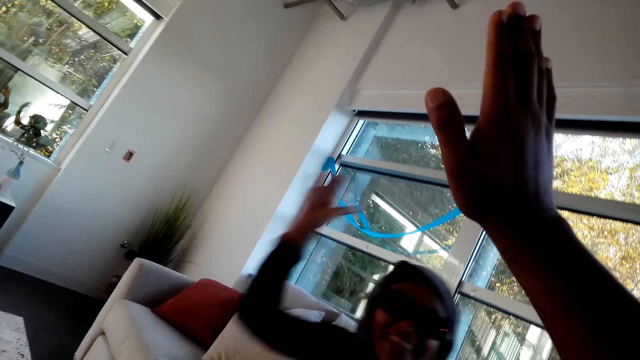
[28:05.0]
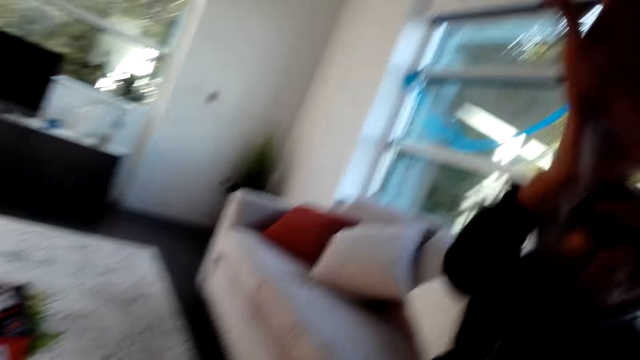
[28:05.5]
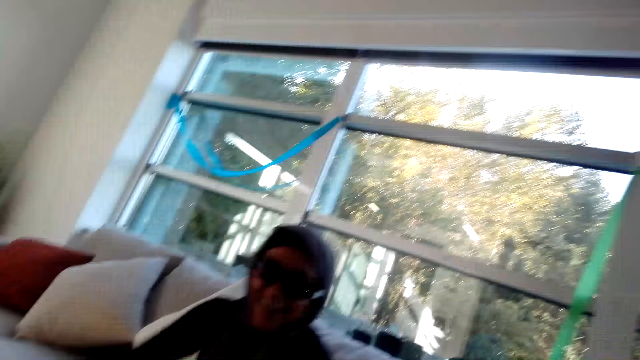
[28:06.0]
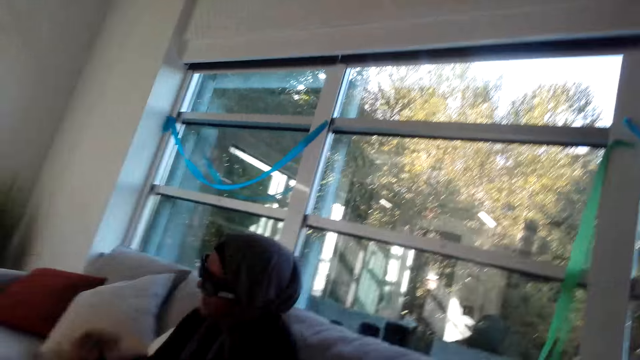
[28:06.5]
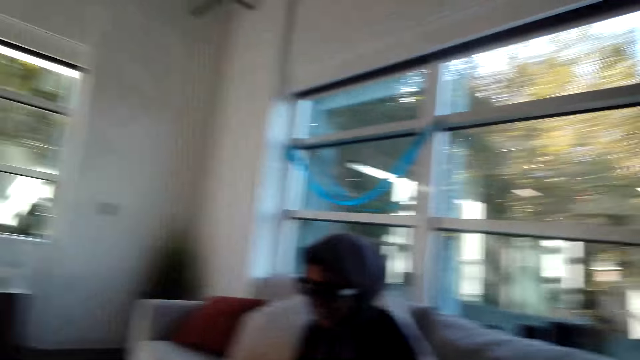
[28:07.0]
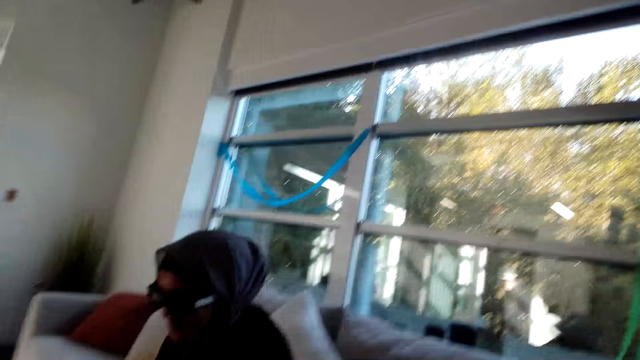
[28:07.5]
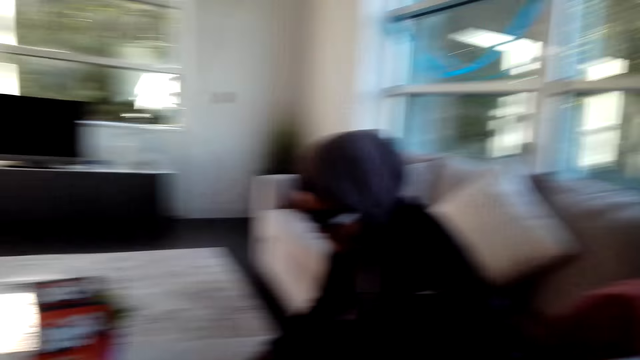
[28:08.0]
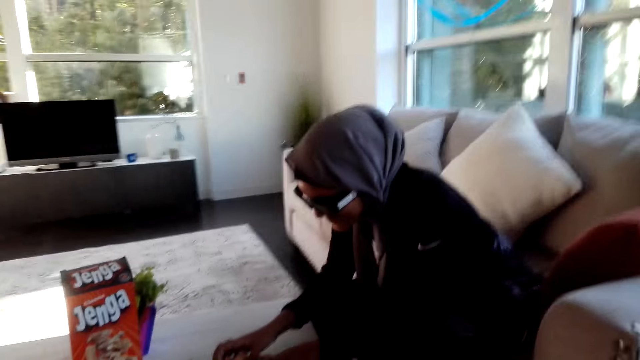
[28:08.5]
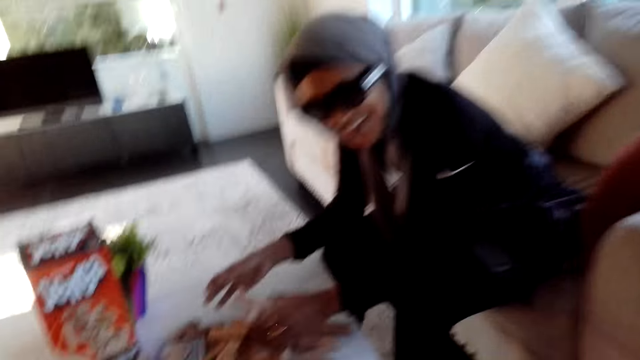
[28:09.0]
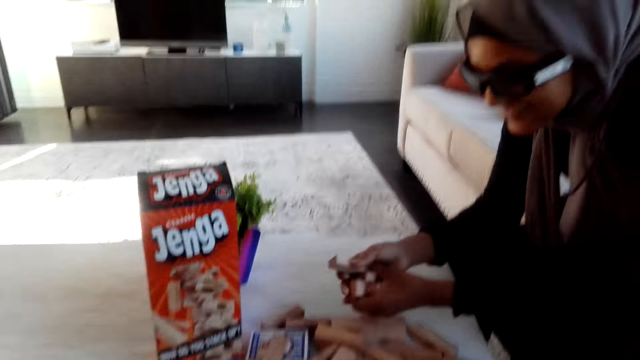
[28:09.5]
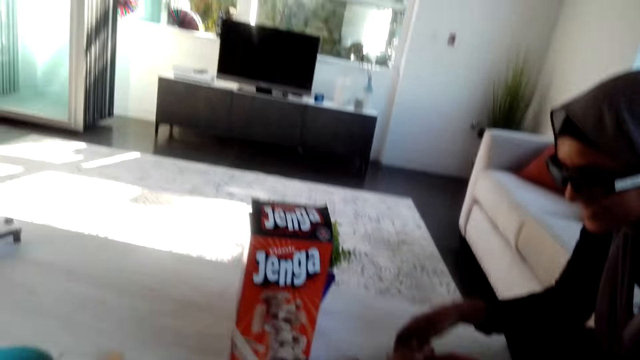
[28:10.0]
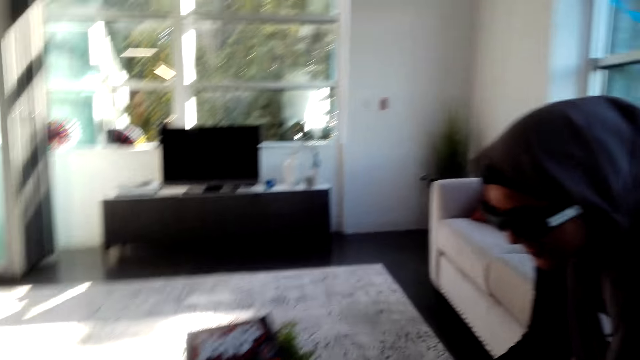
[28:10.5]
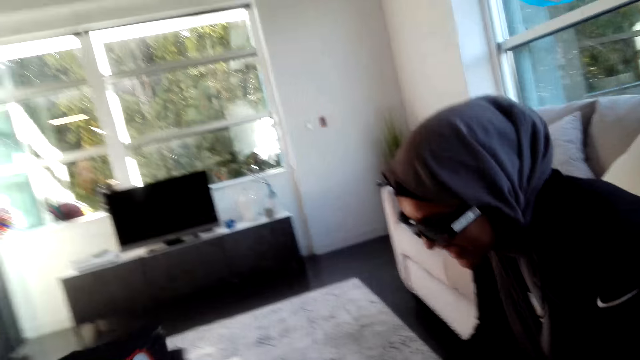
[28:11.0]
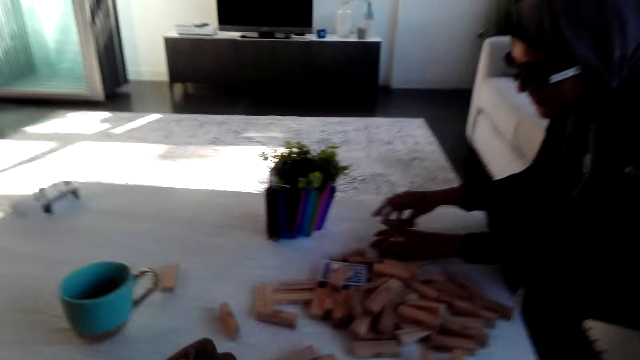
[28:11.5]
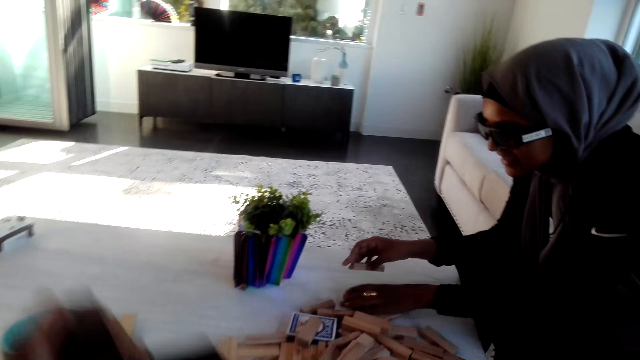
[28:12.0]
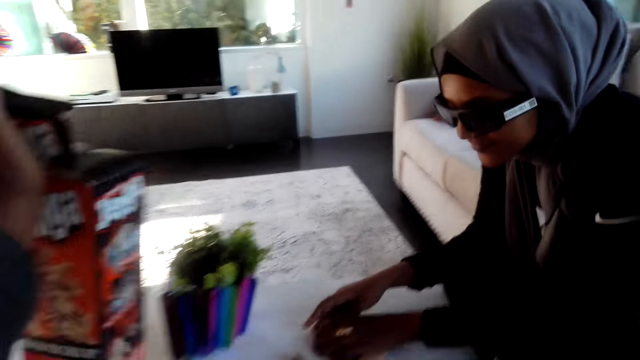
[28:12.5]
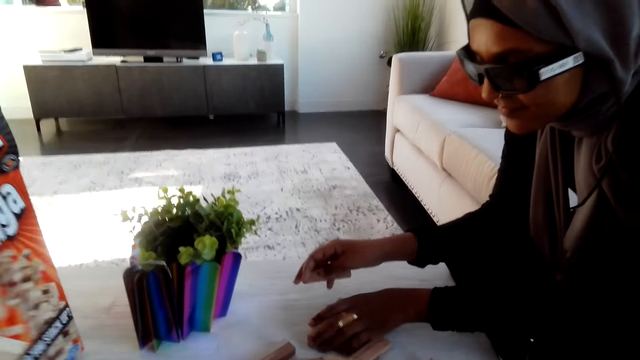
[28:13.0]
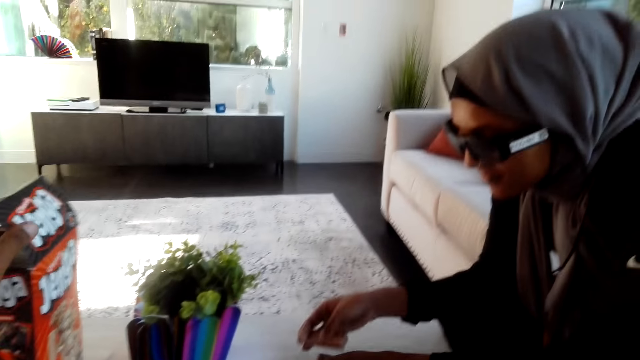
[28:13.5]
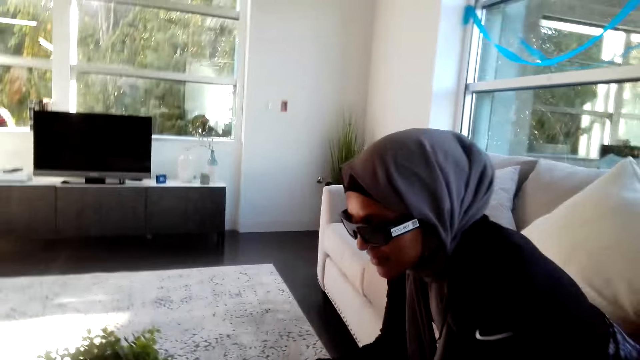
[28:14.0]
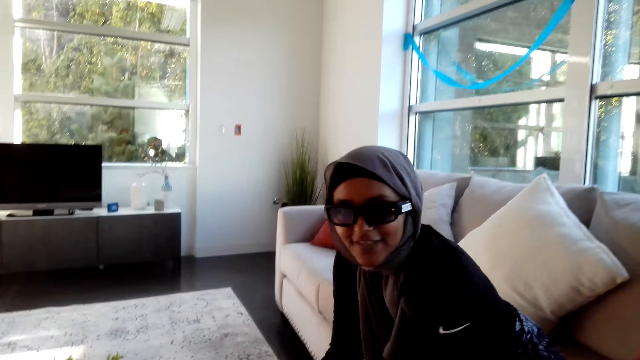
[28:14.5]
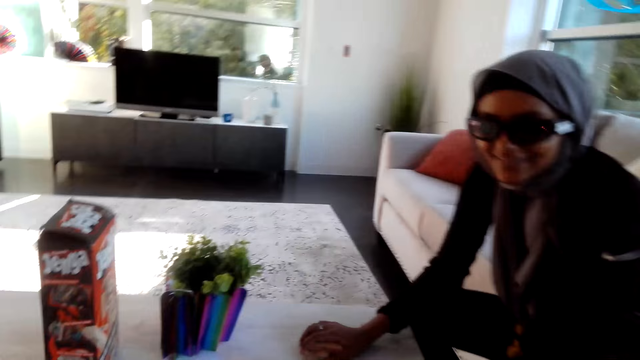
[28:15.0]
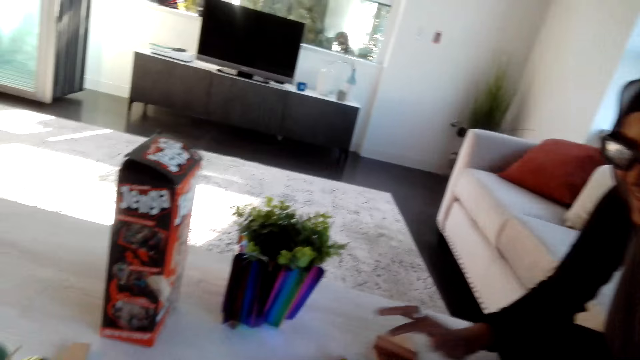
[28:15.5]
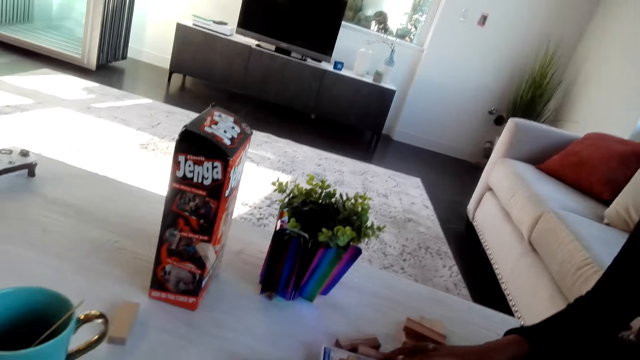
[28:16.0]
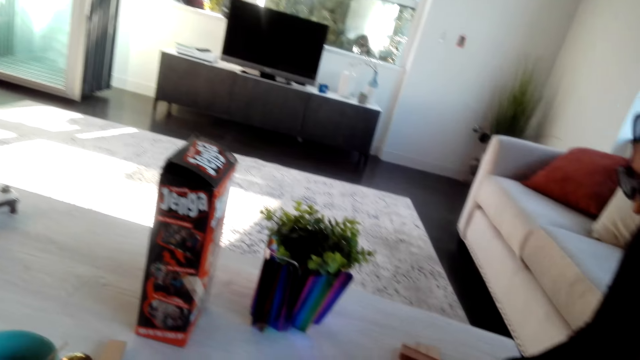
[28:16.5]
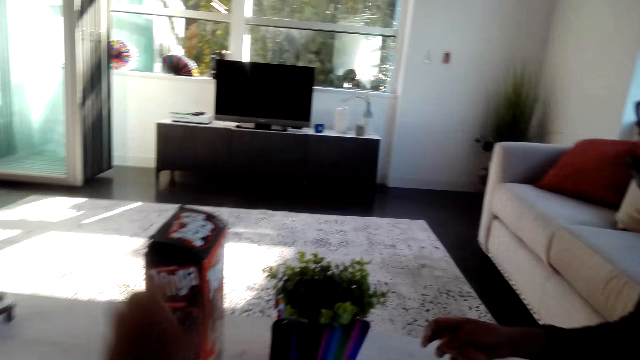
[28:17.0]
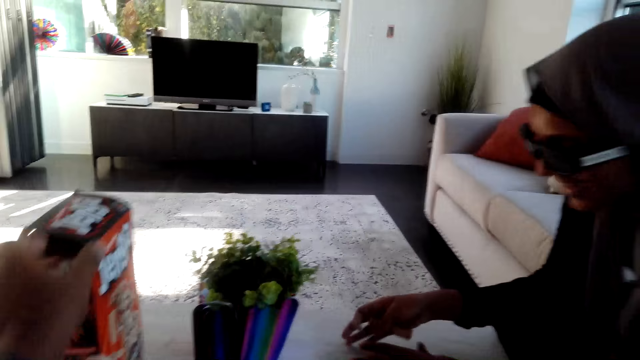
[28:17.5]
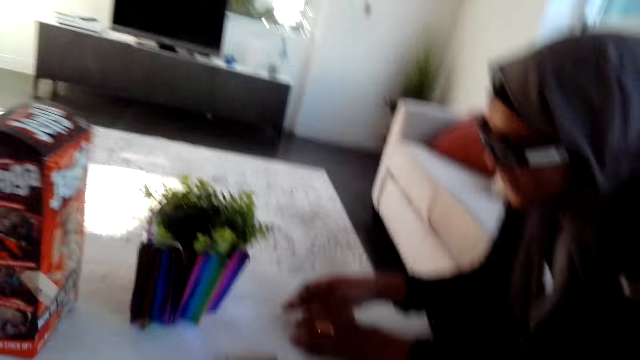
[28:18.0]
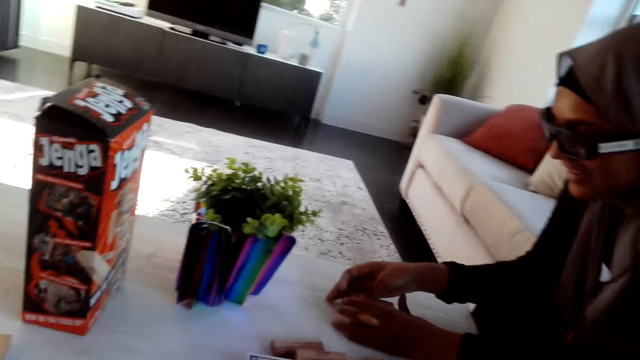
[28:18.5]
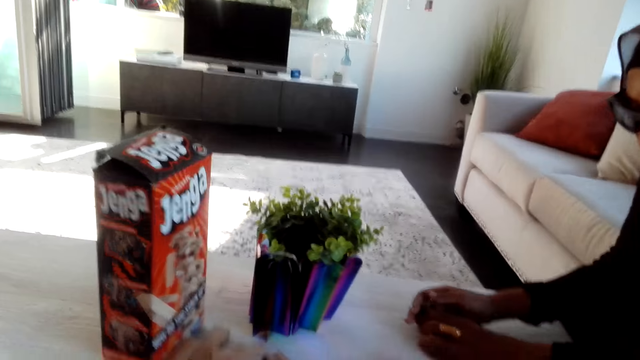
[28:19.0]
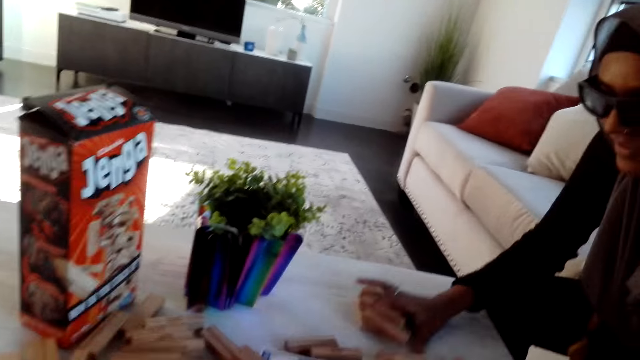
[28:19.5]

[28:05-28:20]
The camera wearer high fives with a person. The person collects the wooden blocks. The camera wearer puts the box aside. They collect the wooden blocks.

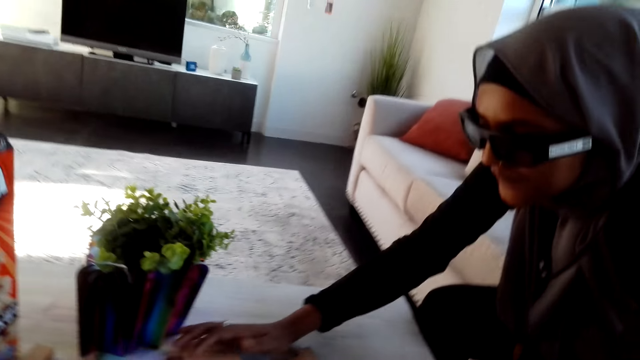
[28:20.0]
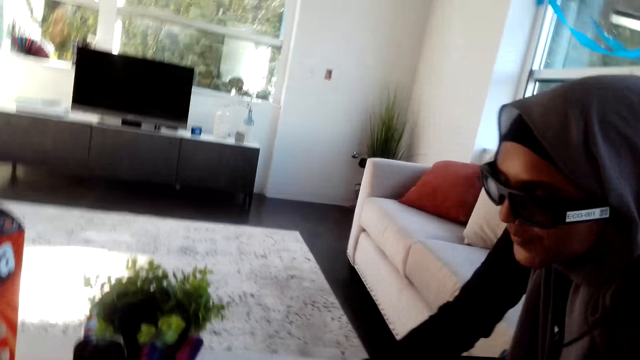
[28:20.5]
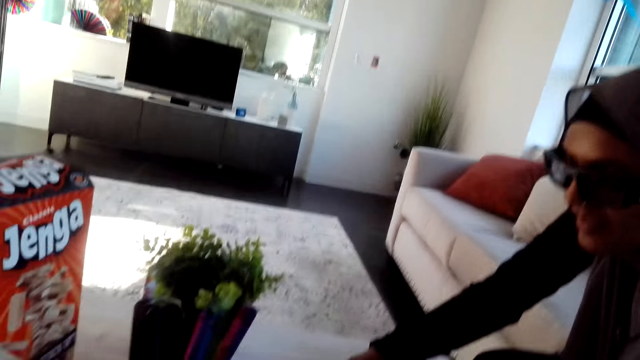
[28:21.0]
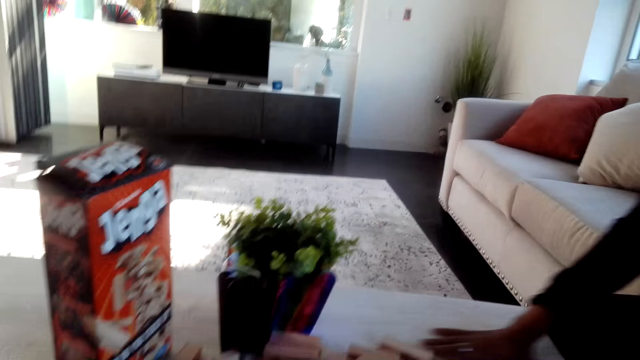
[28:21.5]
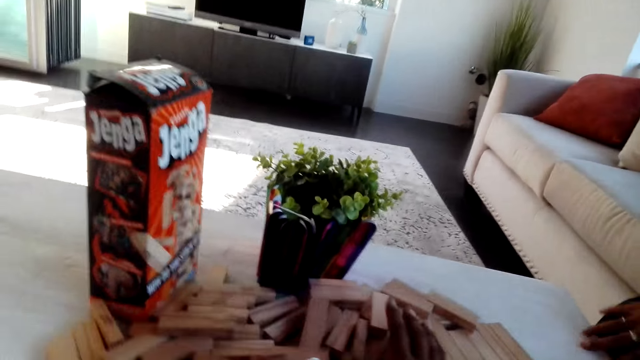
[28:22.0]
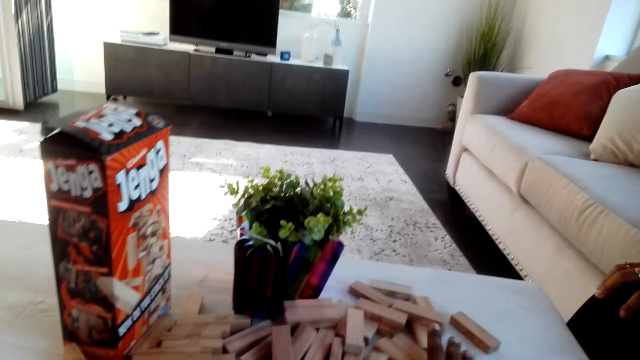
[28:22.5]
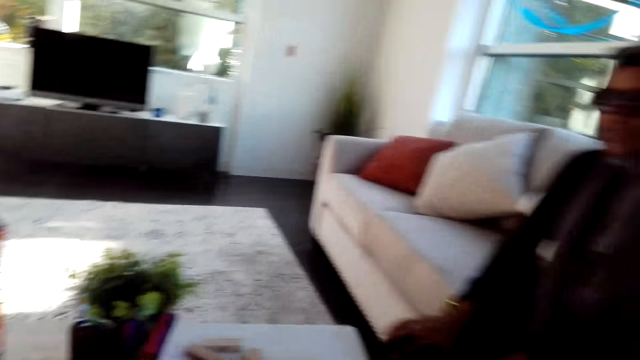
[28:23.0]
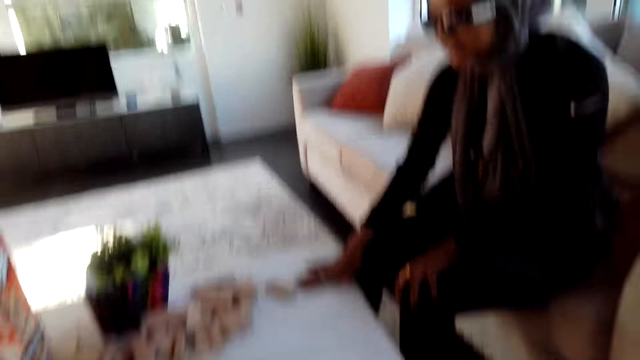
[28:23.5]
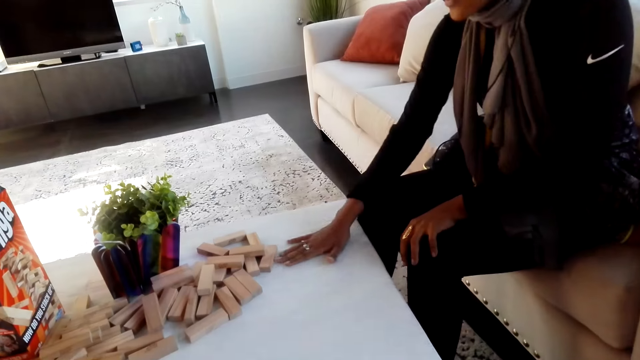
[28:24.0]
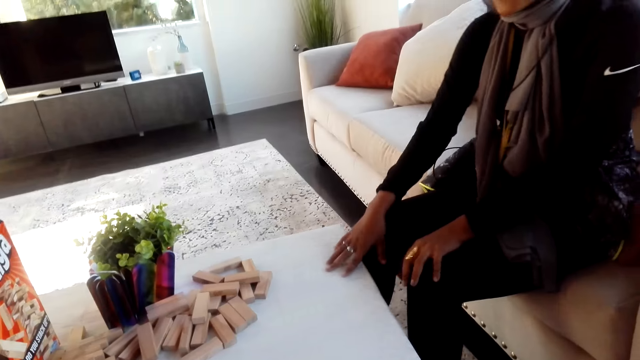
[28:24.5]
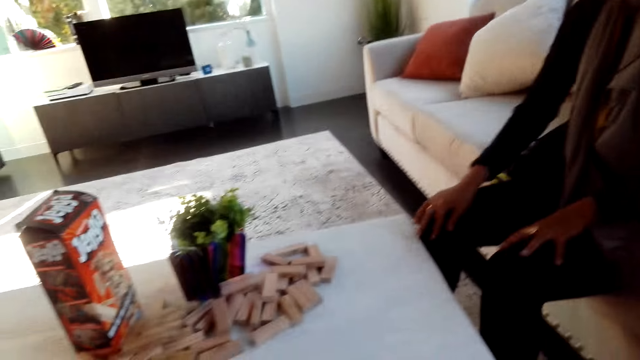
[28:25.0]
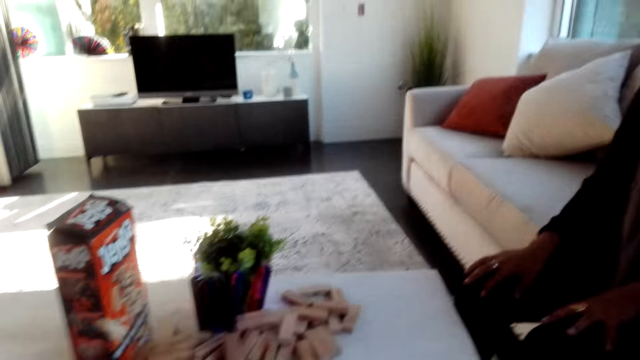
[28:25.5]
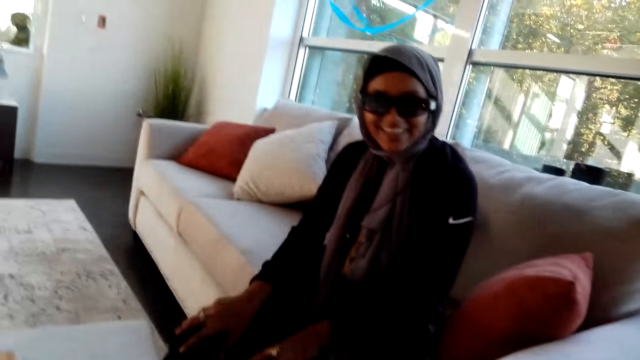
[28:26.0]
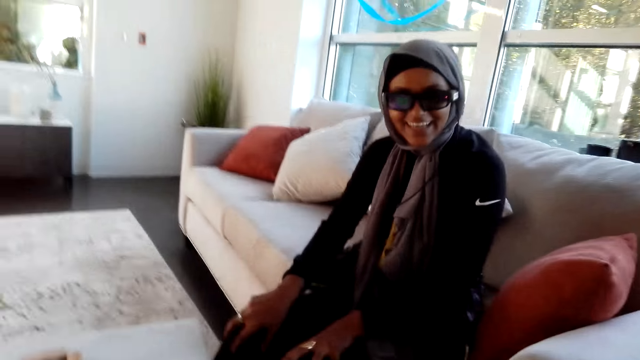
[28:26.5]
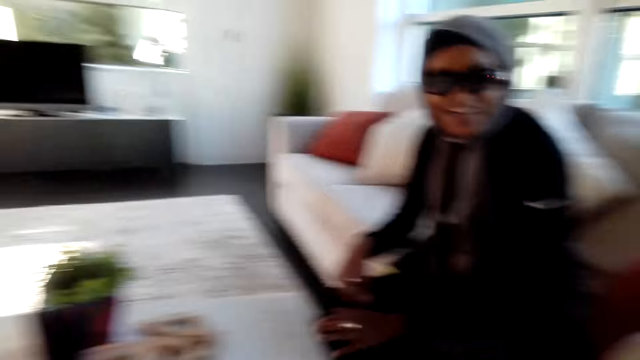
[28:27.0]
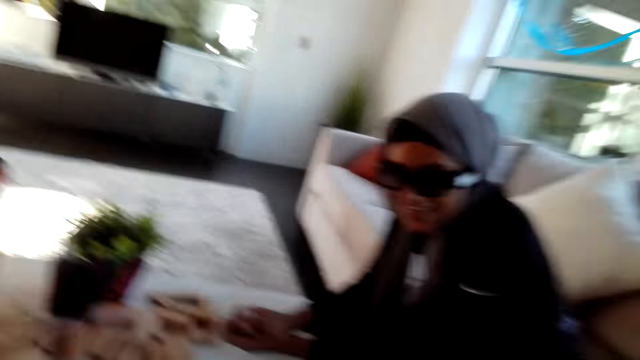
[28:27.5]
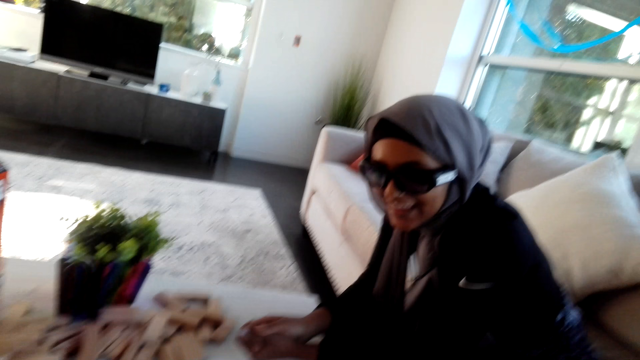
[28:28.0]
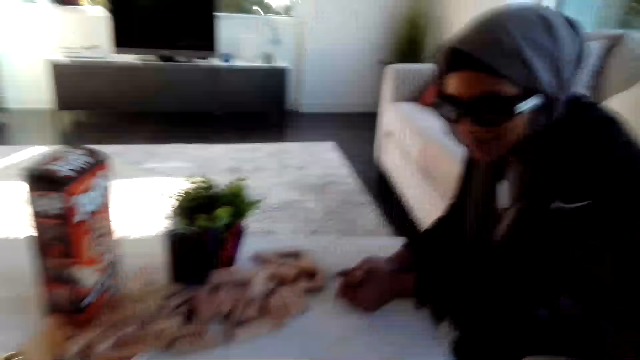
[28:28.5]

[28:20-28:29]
The camera wearer picks the cards from the table.
